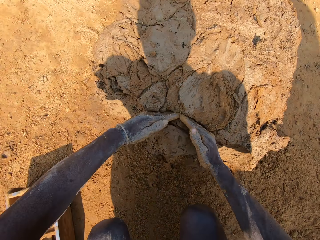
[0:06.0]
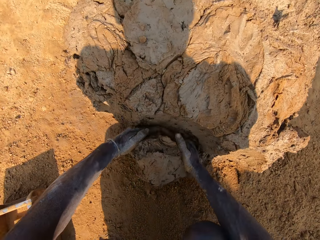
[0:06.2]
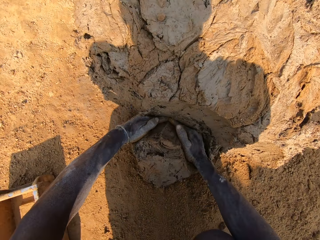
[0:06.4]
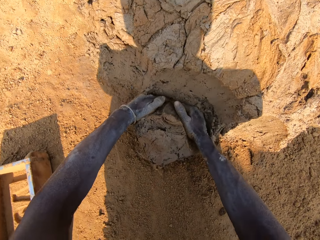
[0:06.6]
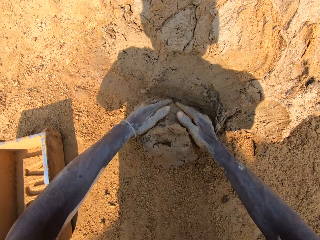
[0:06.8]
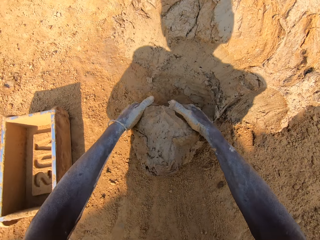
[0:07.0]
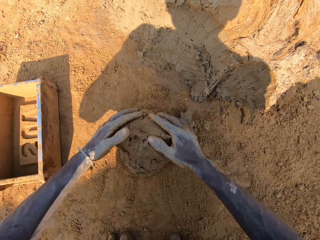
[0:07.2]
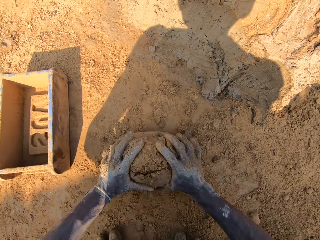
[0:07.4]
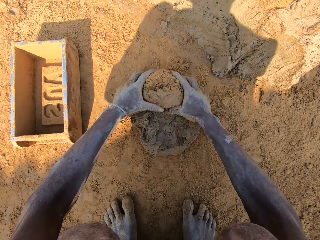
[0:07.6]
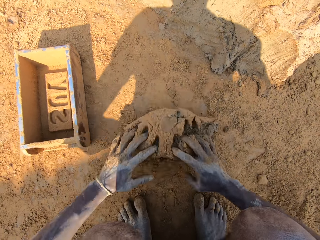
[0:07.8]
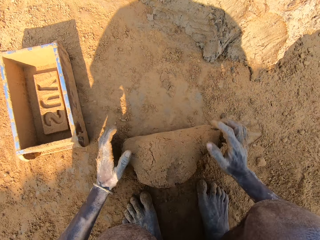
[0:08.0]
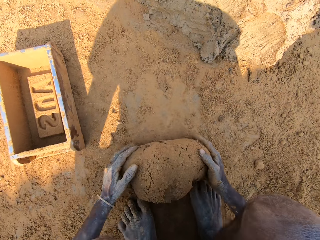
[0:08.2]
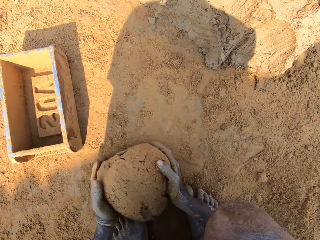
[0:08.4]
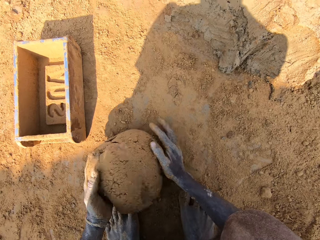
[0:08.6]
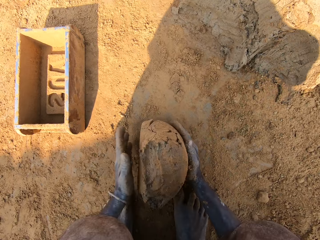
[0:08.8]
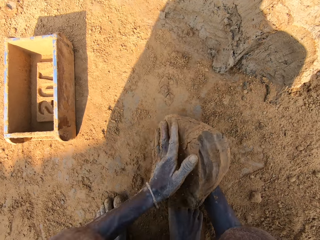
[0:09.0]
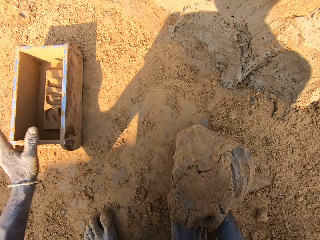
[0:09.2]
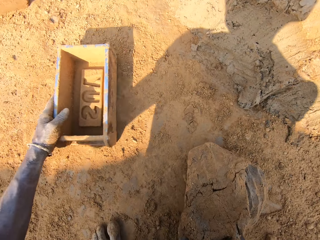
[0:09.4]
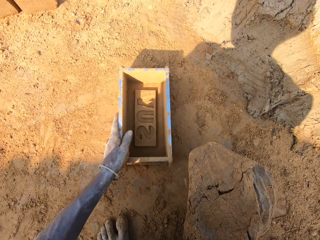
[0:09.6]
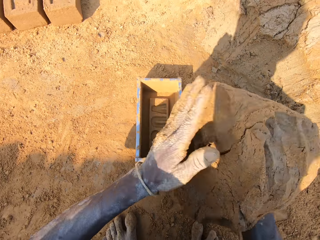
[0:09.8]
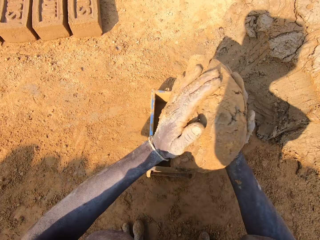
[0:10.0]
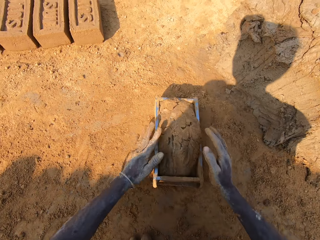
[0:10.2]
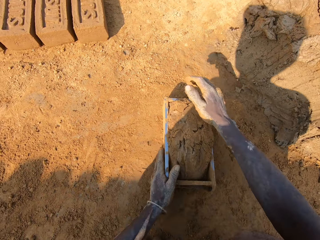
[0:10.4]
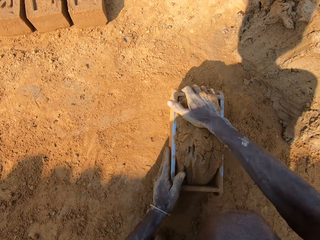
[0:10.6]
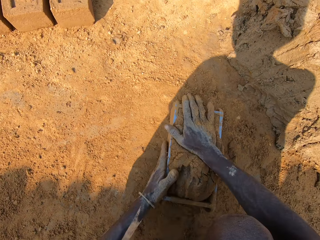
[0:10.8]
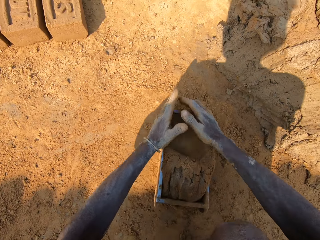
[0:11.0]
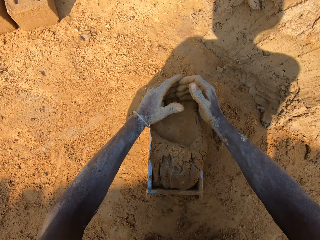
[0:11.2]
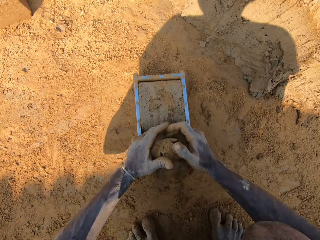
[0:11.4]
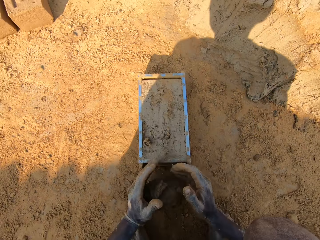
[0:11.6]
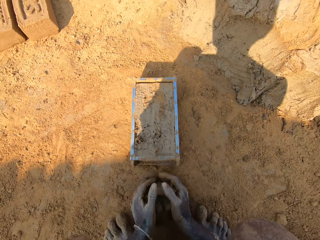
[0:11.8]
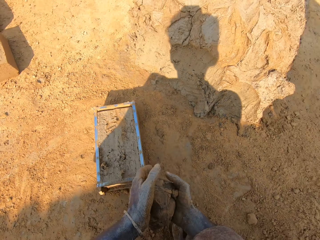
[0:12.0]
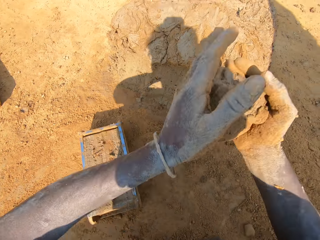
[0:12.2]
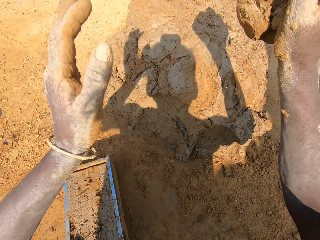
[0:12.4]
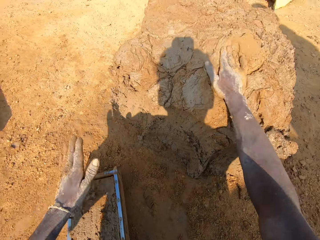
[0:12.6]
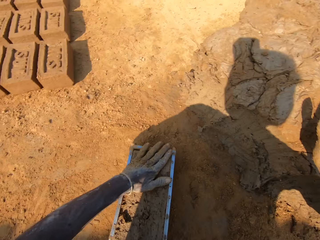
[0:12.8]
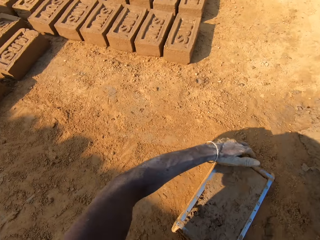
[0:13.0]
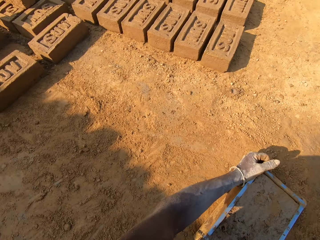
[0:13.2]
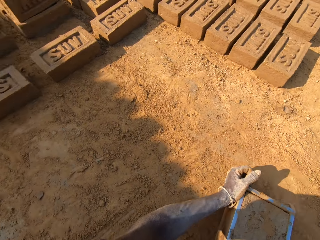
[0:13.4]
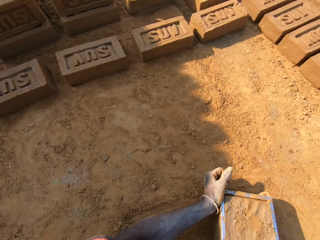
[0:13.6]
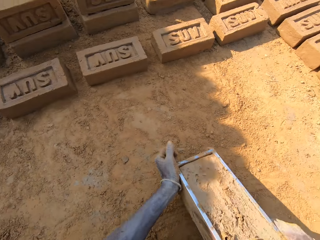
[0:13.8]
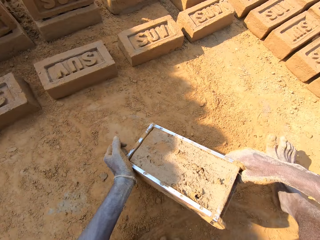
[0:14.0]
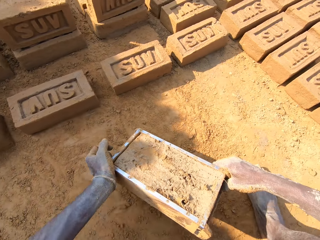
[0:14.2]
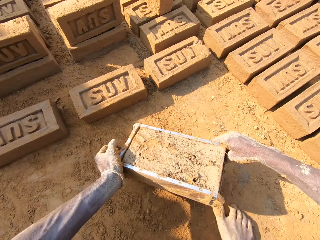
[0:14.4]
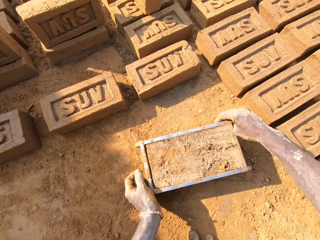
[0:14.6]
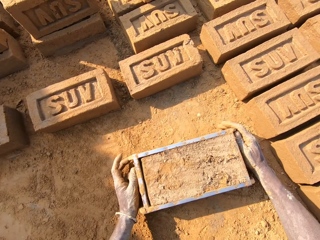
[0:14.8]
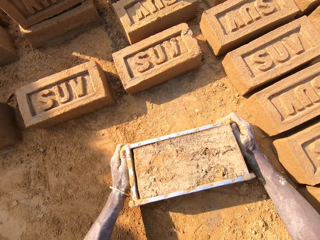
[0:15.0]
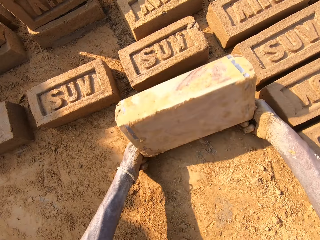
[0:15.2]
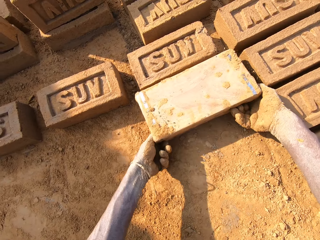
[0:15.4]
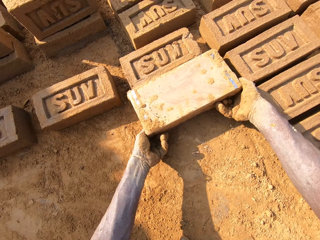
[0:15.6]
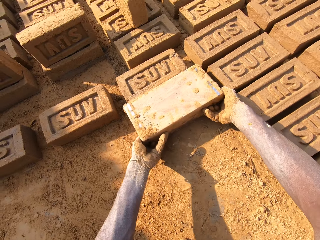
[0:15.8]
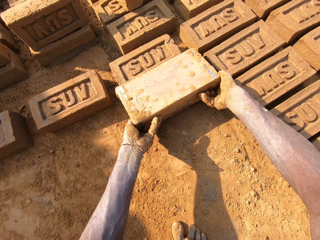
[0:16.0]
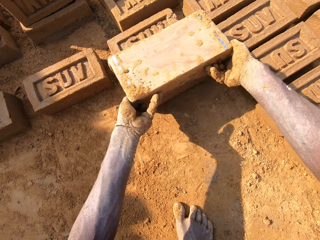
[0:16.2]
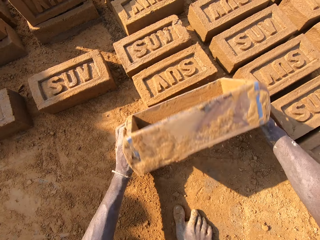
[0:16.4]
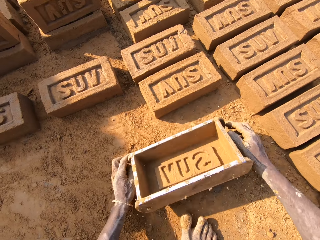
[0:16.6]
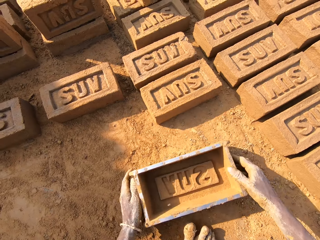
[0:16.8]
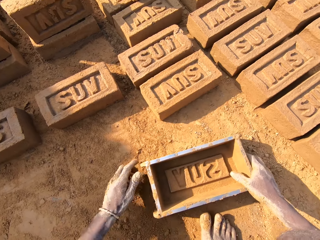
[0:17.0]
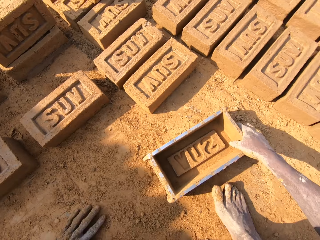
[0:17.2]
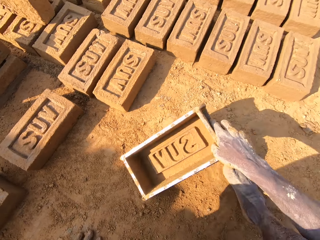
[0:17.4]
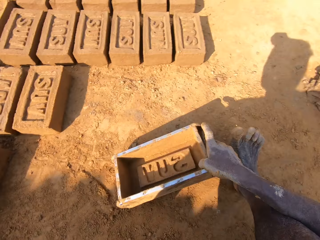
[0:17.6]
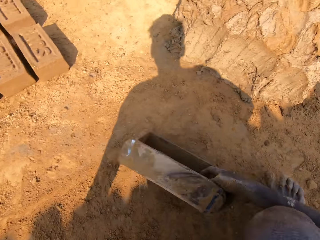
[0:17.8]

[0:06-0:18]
The camera wearer cuts the clay. They pick up a chunk of clay. They mold the clay on the ground. They throw clay in the molding box or brick mold. They throw clay in the molding box again. They cut the clay. They take extra clay from the molding box. They put clay on the heap of clay. They carry the molding box. They pick up the brick mold on the ground. They put a brick on the ground. They pour out clay from the molding box. They hold the molding box.

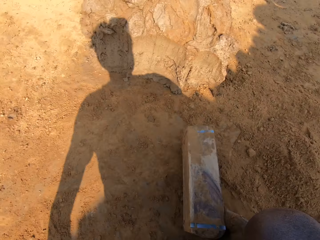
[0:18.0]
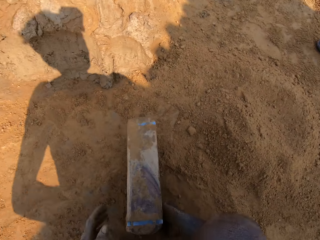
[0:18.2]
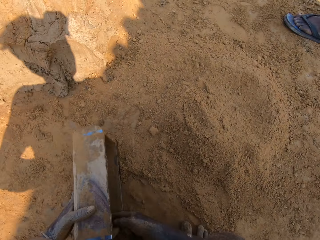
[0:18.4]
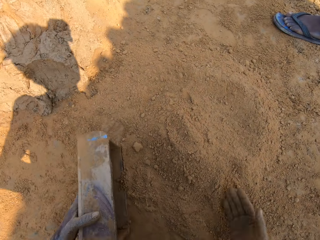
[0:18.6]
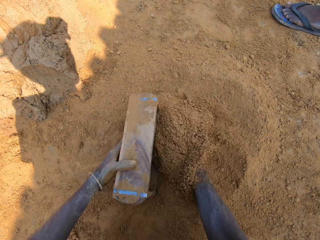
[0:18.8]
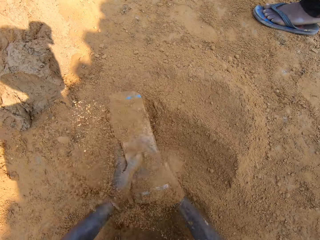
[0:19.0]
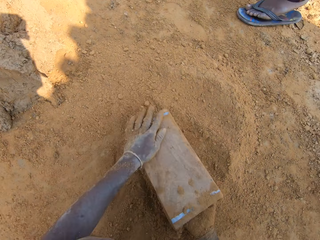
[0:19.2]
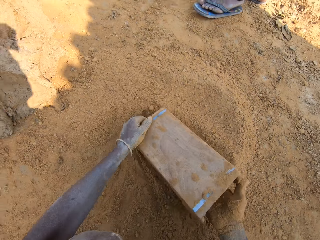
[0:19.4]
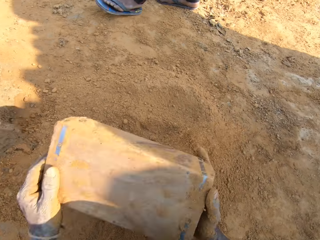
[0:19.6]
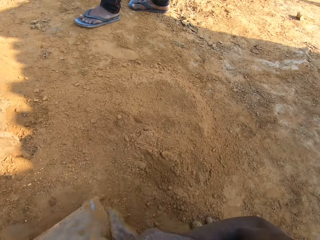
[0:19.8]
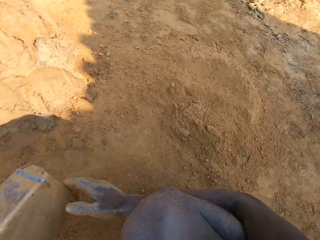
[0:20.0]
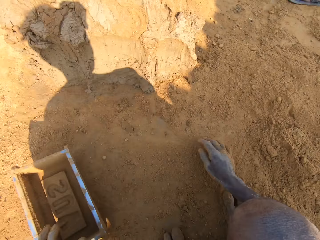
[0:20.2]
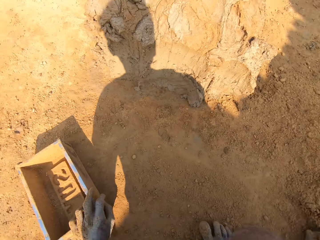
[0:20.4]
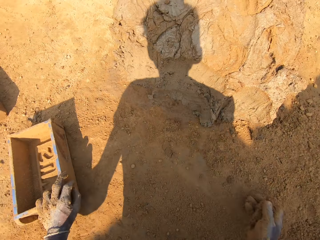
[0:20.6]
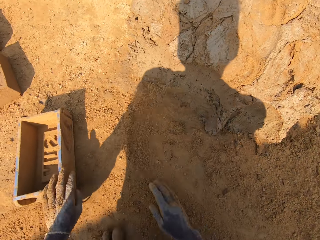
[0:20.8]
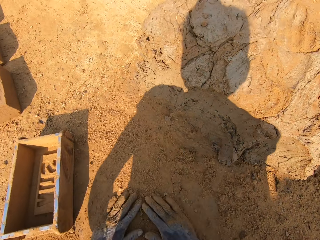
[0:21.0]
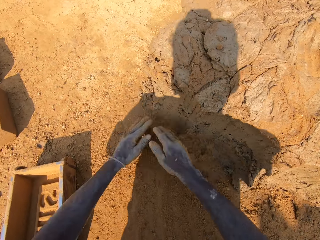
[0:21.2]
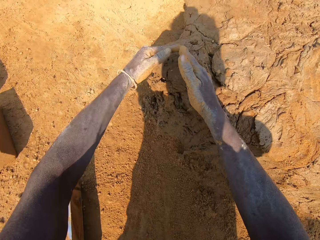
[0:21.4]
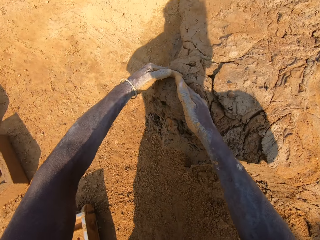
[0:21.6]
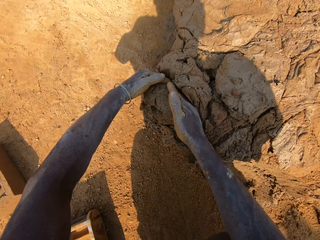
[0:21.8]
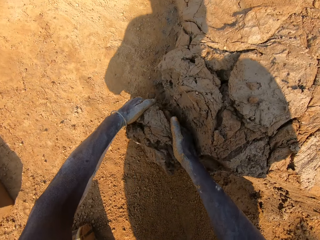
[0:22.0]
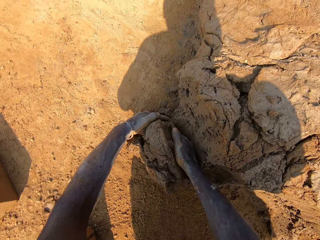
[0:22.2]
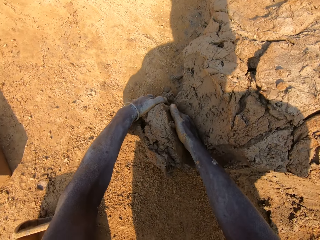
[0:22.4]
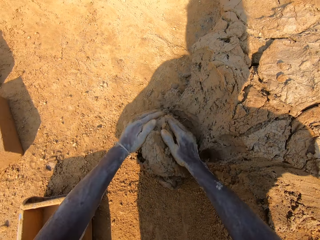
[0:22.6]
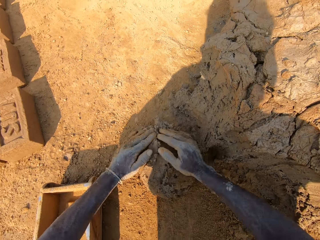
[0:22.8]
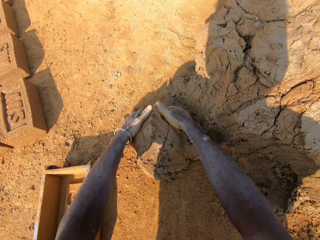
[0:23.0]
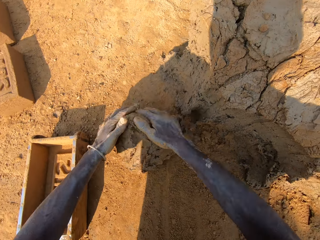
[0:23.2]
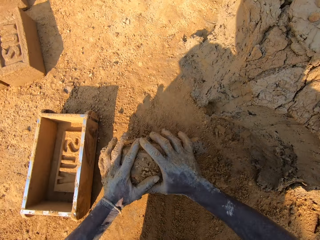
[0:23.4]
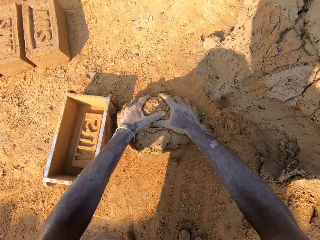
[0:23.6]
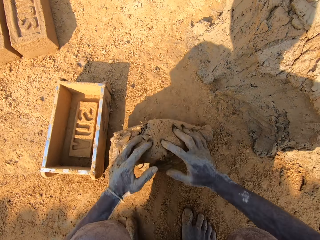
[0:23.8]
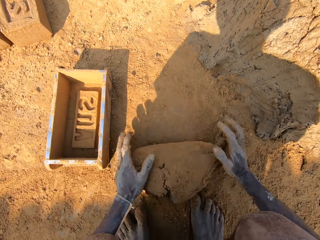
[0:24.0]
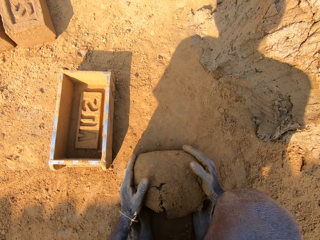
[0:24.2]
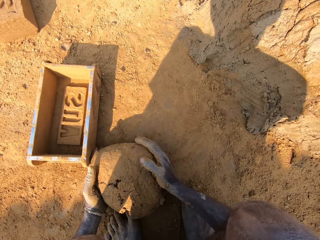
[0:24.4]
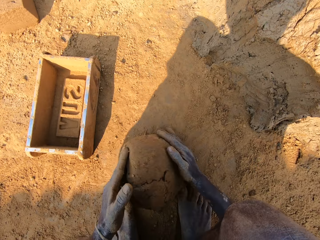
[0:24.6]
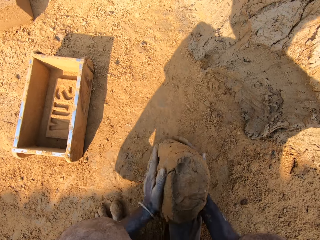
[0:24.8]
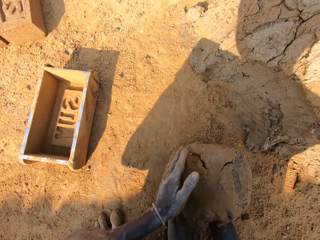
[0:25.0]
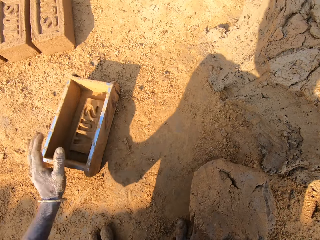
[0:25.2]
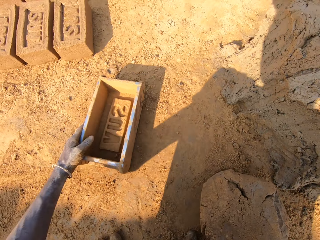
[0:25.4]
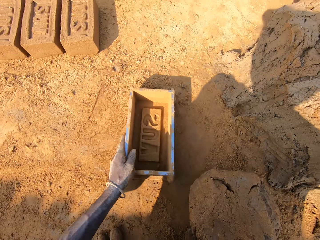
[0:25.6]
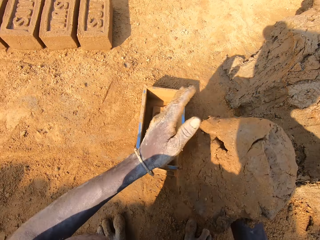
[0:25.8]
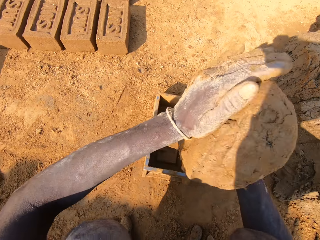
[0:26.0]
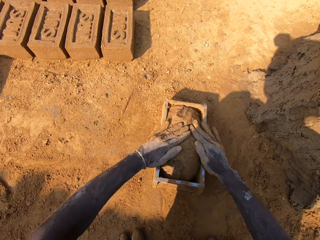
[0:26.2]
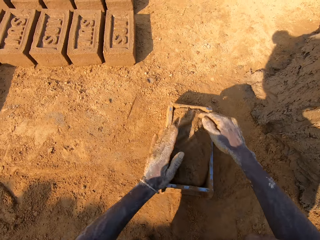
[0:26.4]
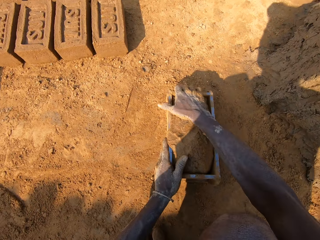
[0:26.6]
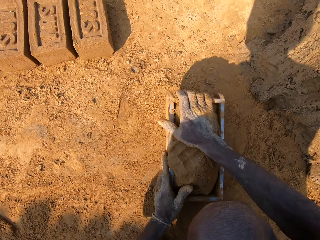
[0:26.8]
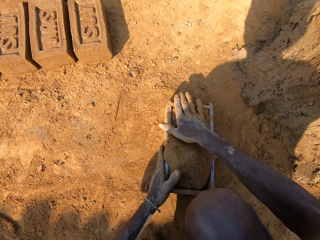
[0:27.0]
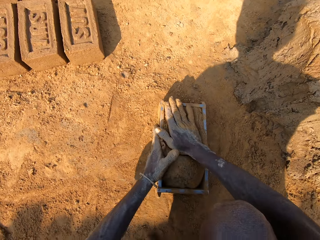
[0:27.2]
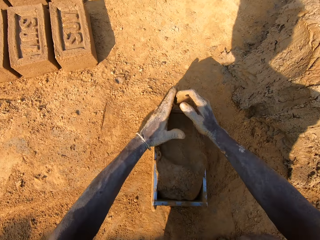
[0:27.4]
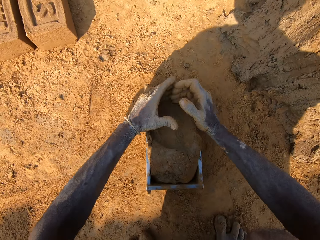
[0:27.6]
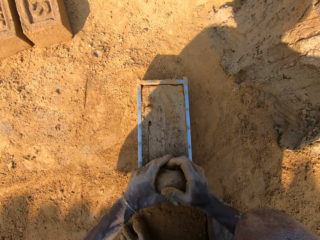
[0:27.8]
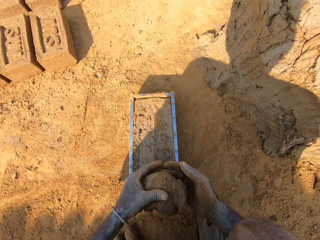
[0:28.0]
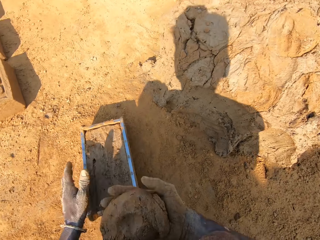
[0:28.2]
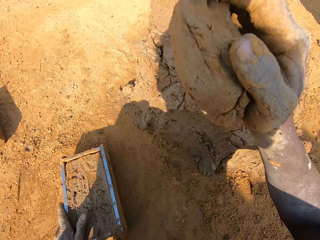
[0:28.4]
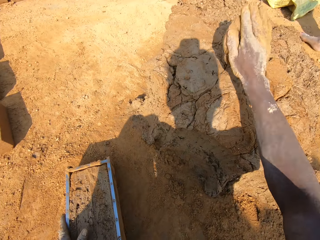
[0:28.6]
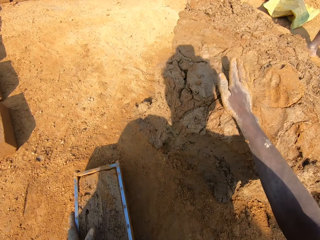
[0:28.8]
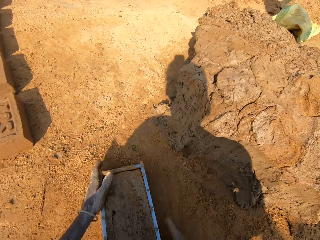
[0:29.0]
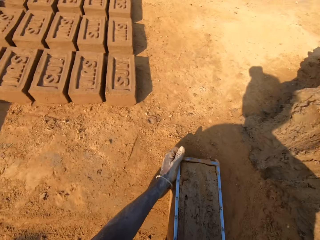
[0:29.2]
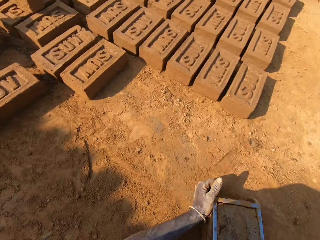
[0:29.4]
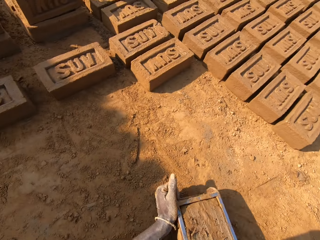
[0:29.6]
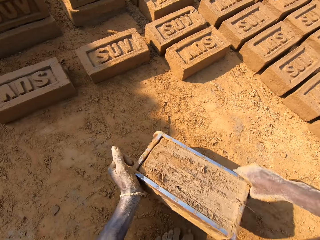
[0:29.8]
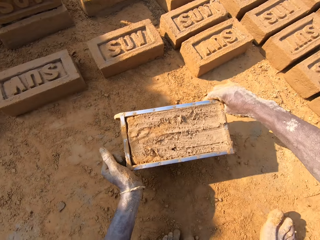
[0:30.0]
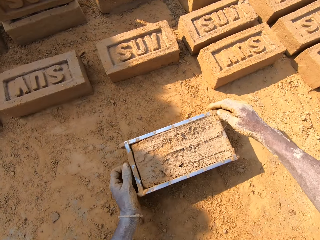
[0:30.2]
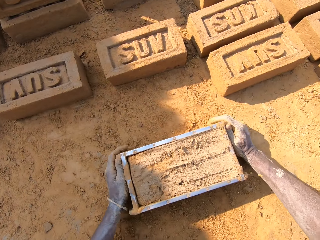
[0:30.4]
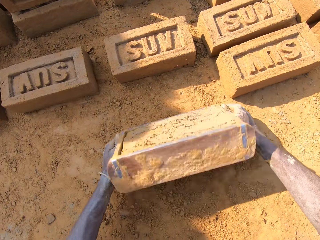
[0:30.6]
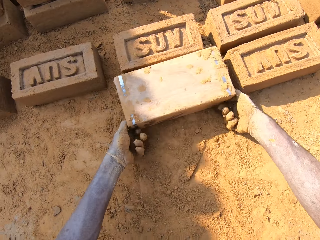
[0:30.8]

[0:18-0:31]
The camera wearer turns around. They put the soil in the molding box or brick mold. They pour out the soil on the ground. They converse with a person. They wipe hands on the ground. They pick up a chunk of clay. They cut the clay. They mold the clay on the ground. They move the molding box near. They put clay in the molding box. They cut clay. They take extra clay from the molding box. They put clay on the heap of clay. They carry the molding box. They pick up the brick mold on the ground.
